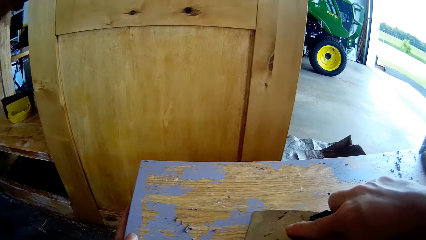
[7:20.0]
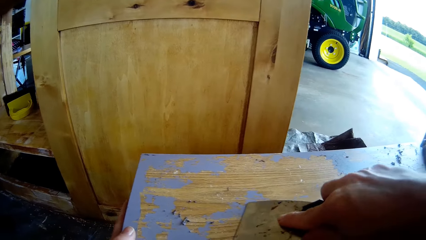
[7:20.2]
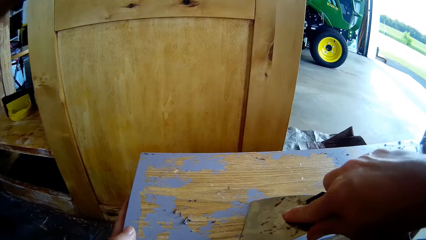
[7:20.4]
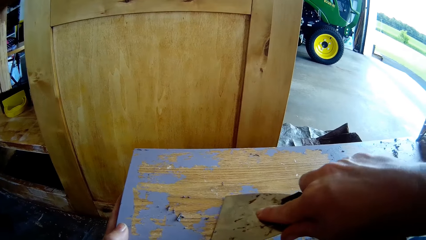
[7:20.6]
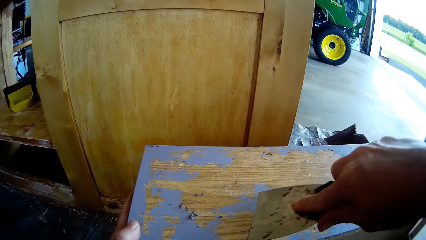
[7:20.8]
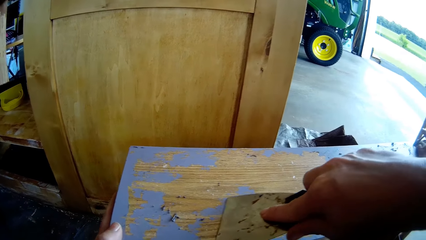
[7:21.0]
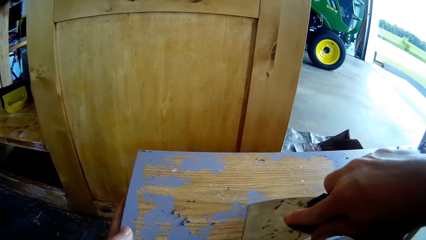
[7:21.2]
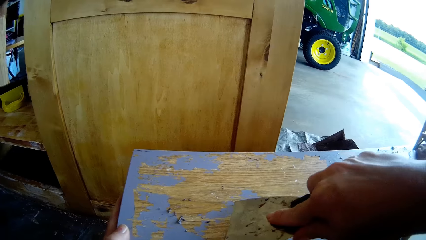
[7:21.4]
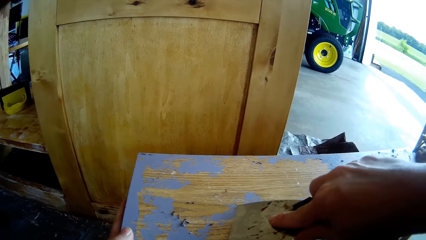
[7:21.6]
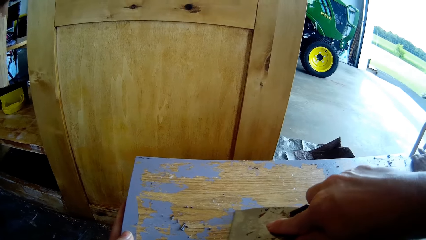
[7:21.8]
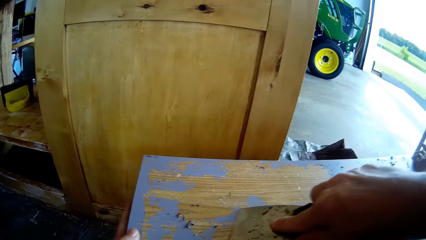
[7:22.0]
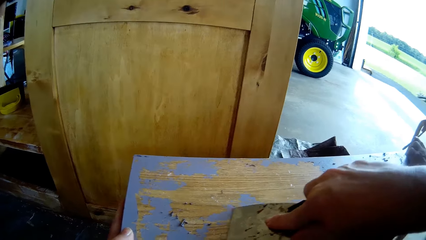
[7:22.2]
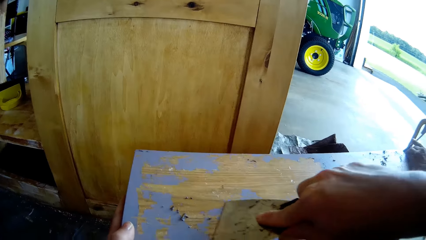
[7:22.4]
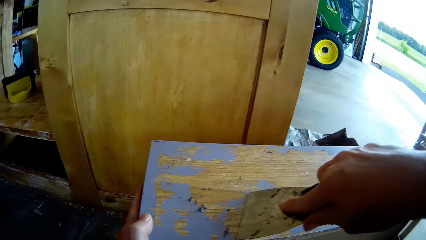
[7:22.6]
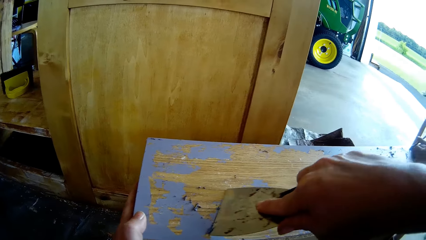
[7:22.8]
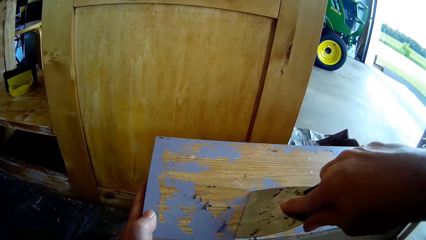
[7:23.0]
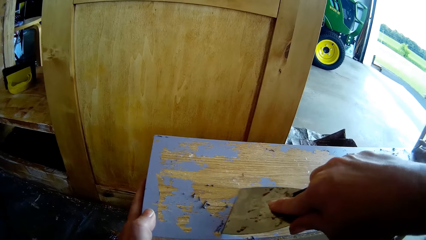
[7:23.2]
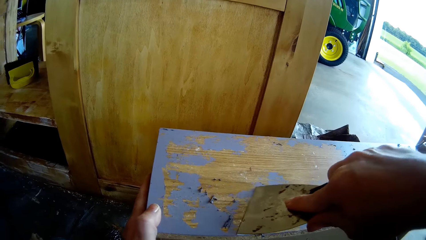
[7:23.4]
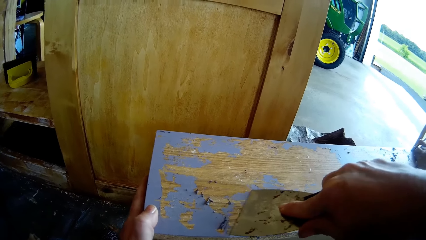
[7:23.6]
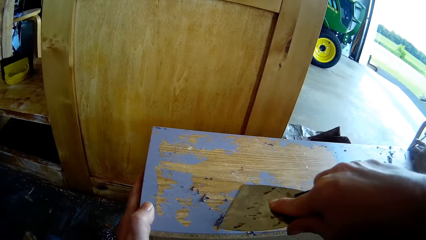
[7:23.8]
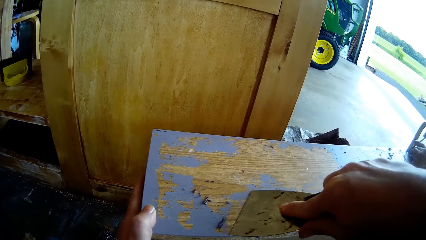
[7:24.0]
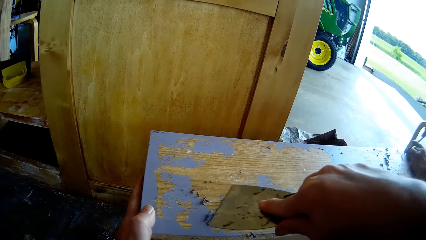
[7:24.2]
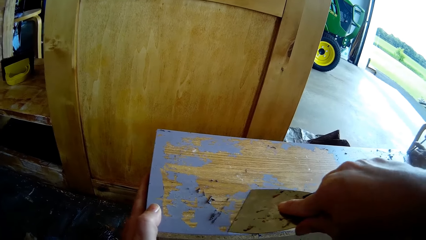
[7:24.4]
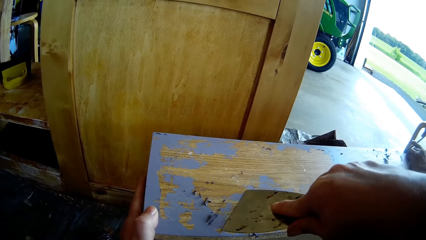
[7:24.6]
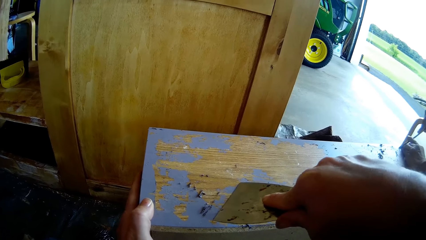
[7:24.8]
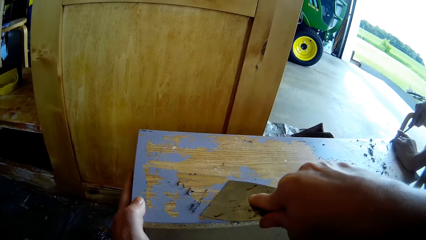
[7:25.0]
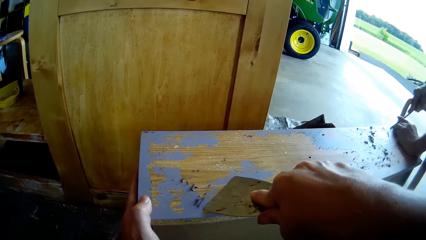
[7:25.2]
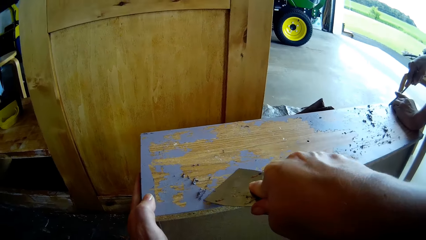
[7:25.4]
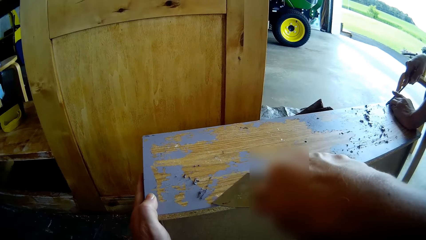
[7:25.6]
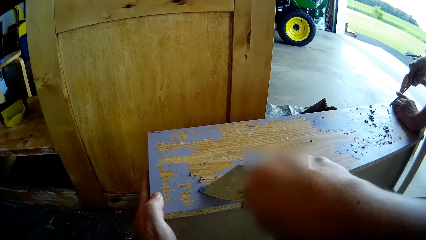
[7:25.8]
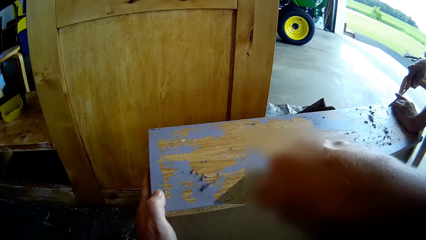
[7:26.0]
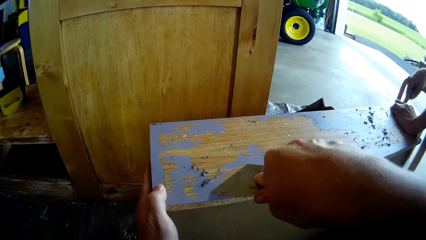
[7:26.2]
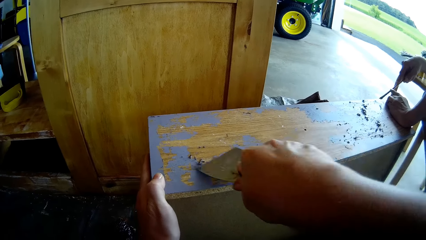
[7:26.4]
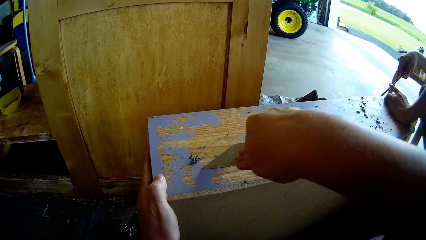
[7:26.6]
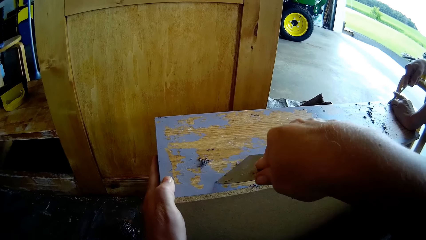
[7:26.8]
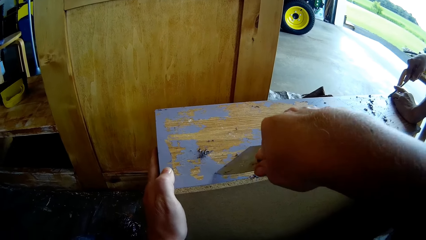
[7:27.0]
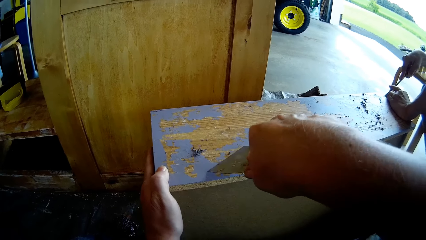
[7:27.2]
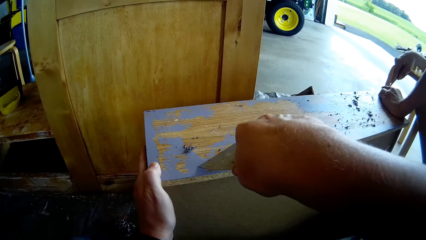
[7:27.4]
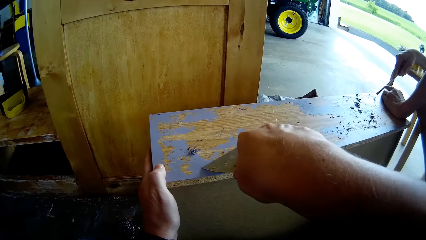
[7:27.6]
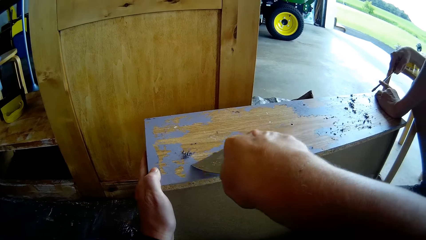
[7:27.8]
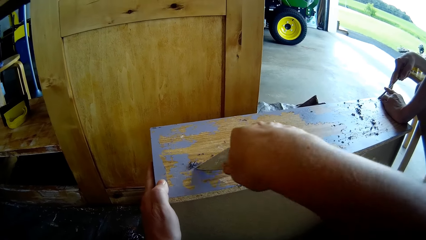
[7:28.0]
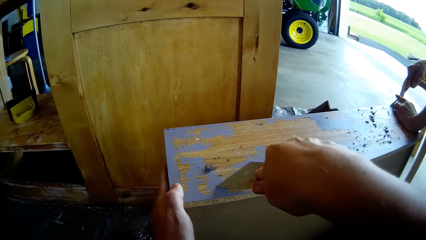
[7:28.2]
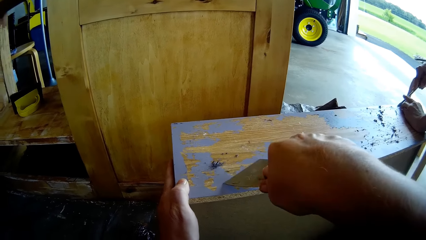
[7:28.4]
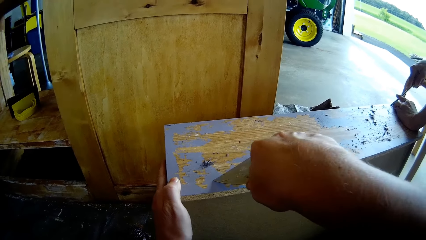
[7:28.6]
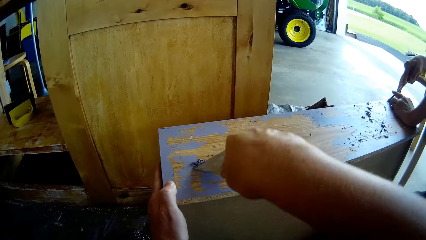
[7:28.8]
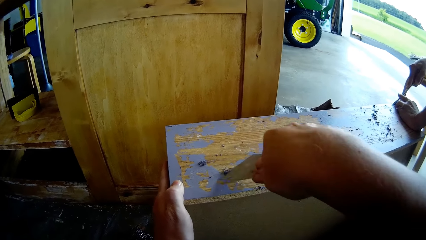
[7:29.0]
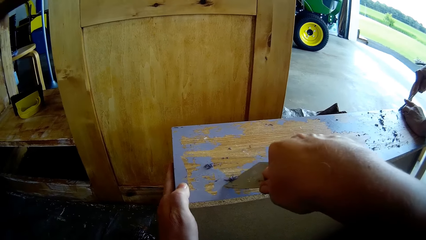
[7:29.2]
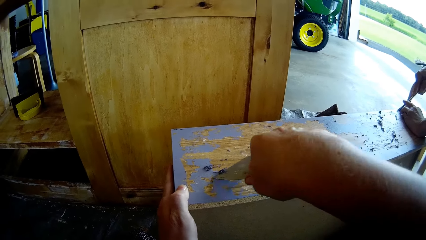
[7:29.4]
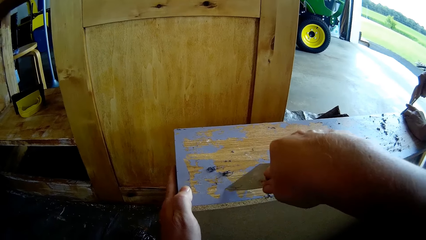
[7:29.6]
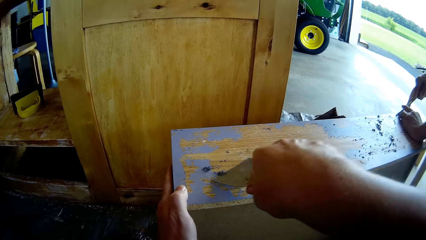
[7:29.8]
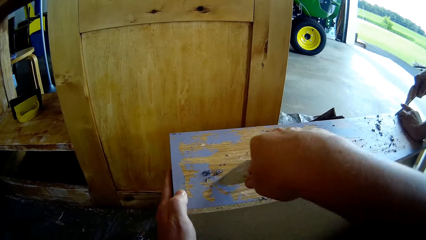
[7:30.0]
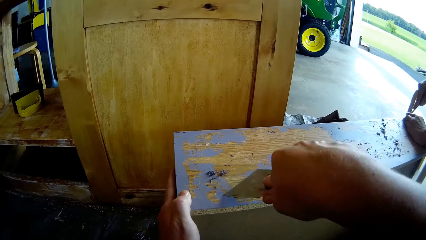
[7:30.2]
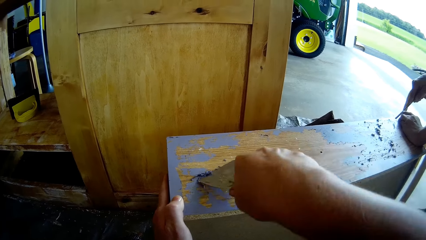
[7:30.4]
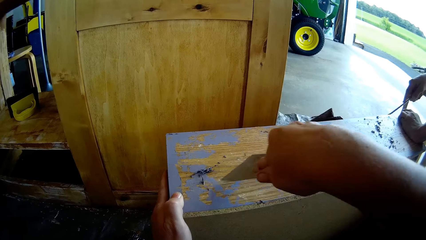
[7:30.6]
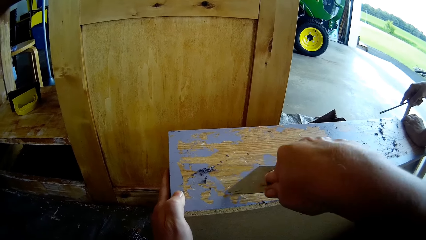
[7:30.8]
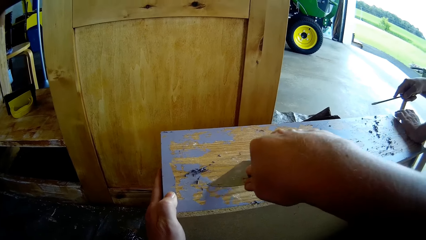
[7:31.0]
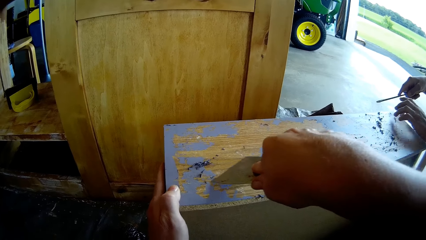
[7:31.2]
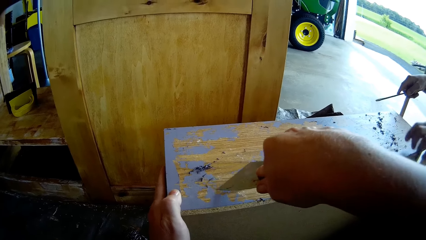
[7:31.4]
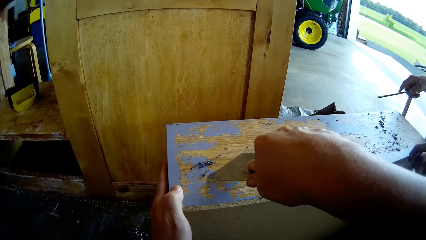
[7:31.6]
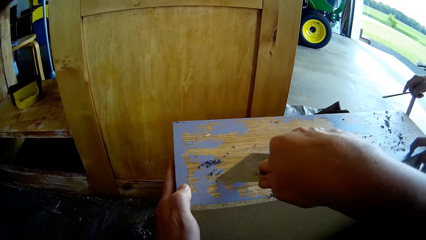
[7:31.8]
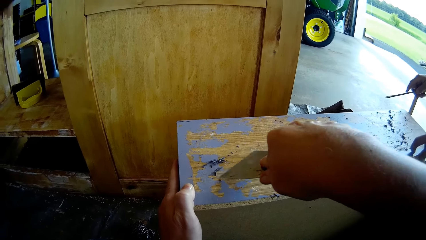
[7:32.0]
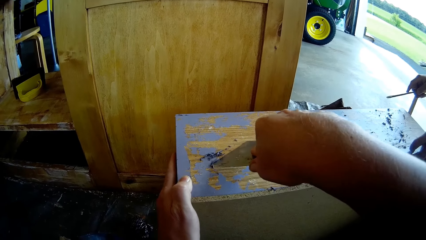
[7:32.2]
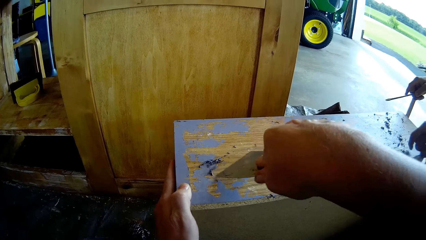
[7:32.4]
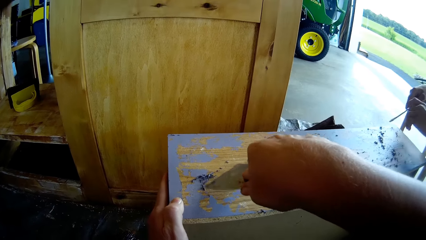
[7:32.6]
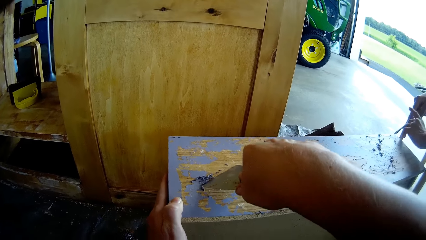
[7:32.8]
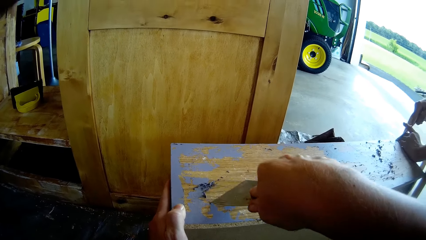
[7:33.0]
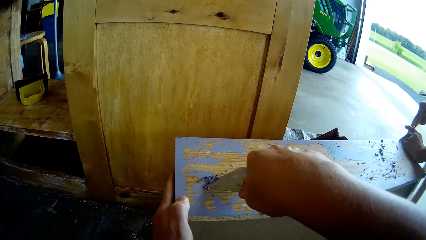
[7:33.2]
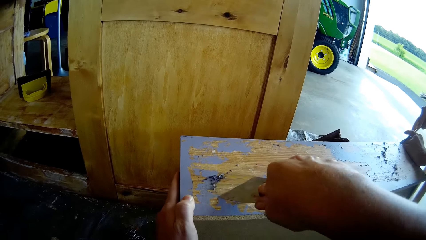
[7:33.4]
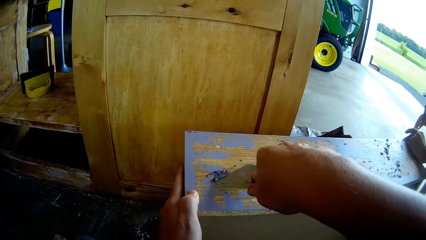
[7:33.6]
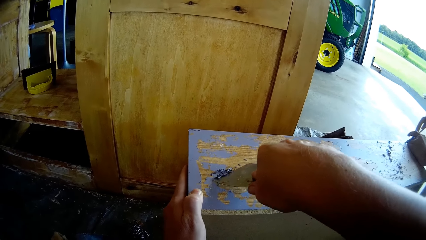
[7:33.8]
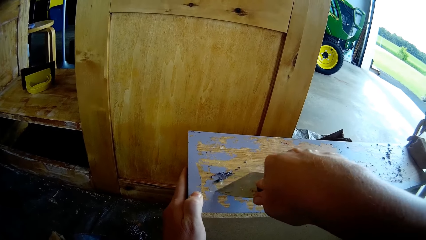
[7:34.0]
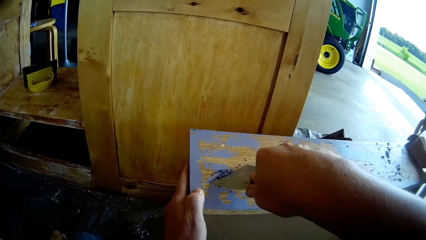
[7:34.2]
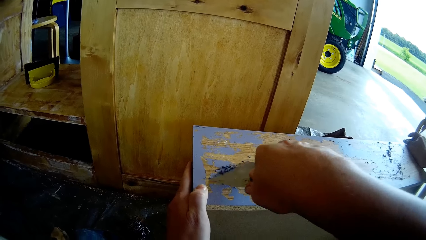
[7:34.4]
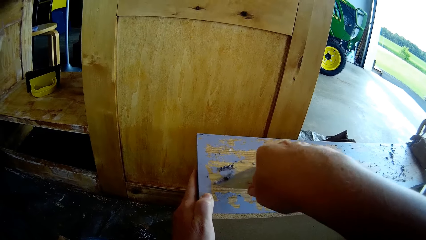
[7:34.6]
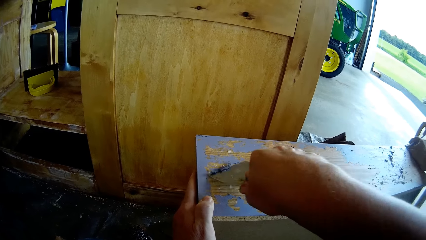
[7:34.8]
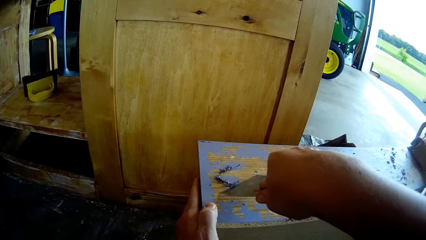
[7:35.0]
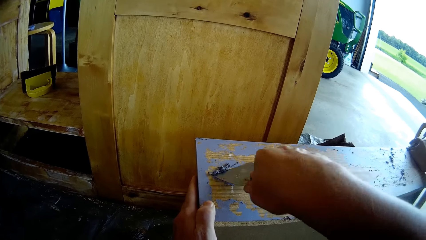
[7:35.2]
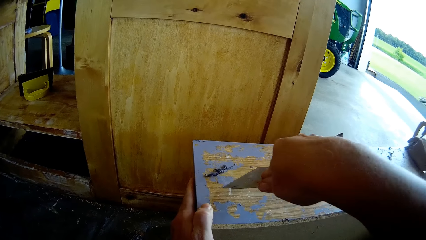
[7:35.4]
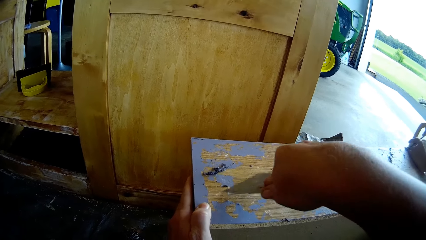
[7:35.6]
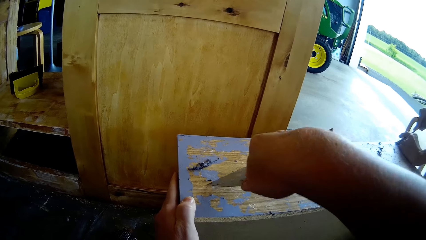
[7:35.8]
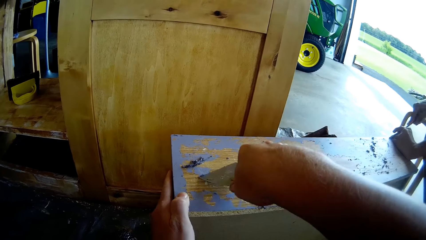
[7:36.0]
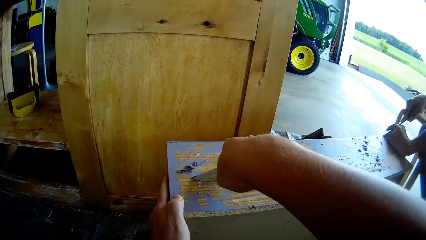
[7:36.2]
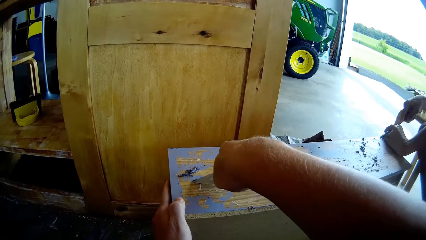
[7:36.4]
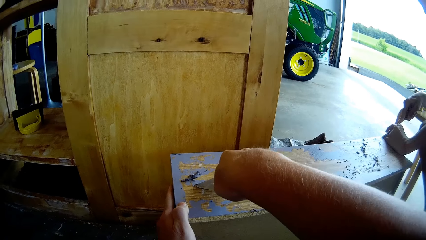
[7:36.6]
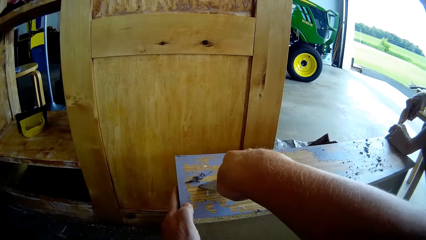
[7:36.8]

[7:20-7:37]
The camera wearer holds a drawer. They scrape paint from a timber with a scraper. A man scrapes off the paint from the timber with a flat screwdriver. The man removes his hand from the drawer and touches the drawer. The man scratches off the paint with his left index finger. The man holds the screwdriver. The man scrapes off the paint from the timber with the flat screwdriver.
